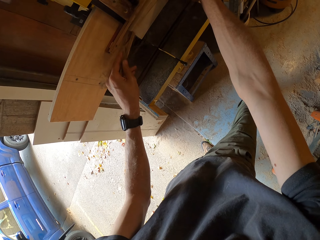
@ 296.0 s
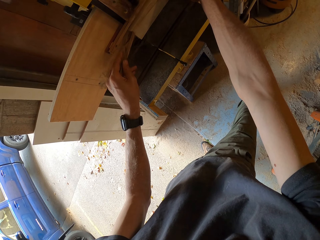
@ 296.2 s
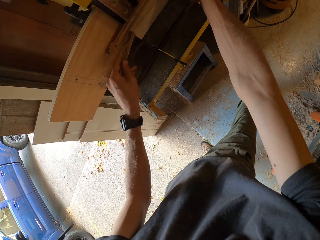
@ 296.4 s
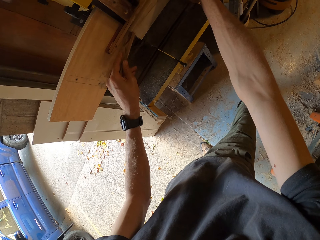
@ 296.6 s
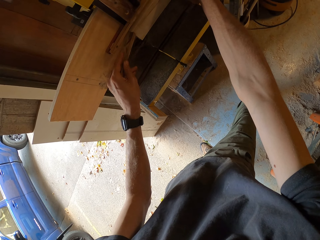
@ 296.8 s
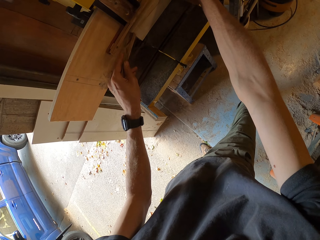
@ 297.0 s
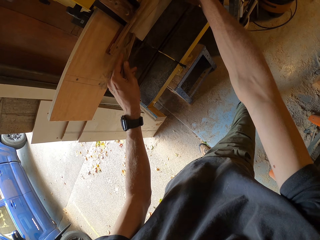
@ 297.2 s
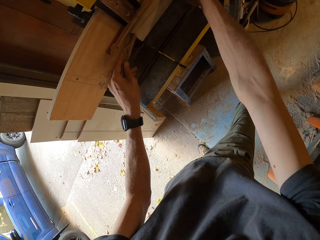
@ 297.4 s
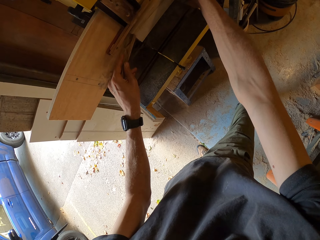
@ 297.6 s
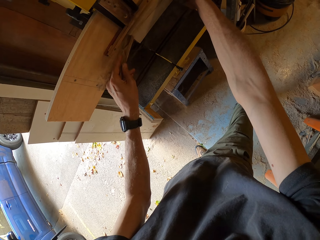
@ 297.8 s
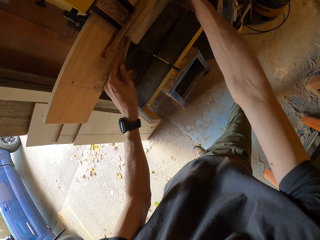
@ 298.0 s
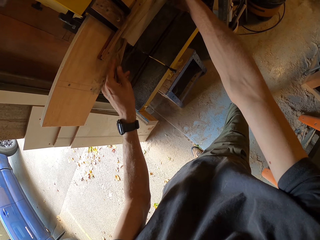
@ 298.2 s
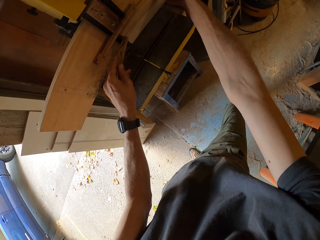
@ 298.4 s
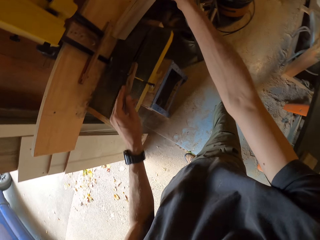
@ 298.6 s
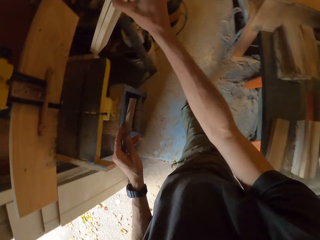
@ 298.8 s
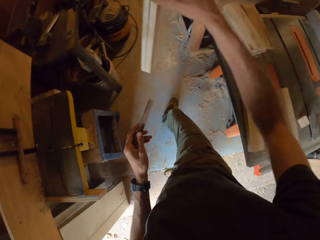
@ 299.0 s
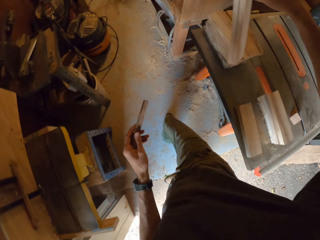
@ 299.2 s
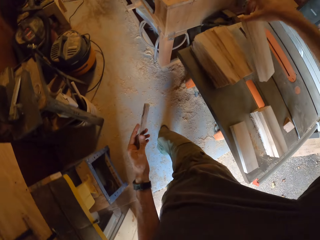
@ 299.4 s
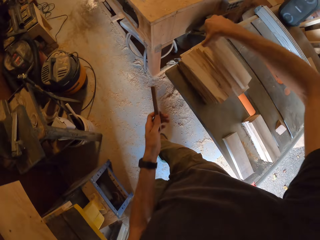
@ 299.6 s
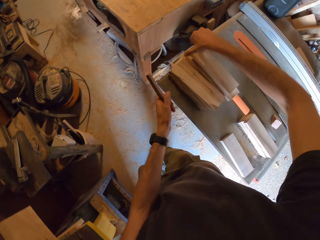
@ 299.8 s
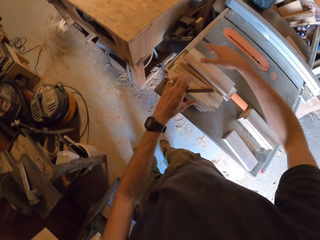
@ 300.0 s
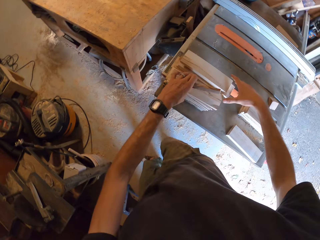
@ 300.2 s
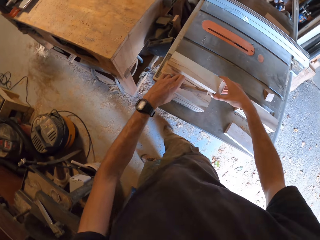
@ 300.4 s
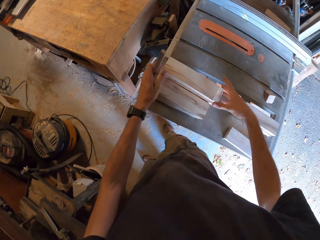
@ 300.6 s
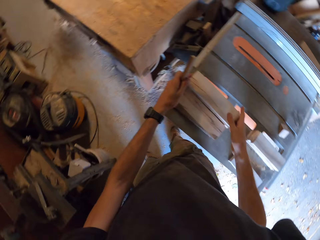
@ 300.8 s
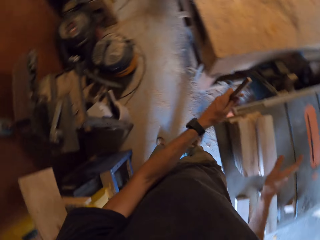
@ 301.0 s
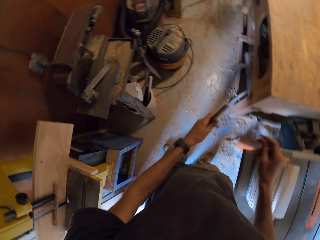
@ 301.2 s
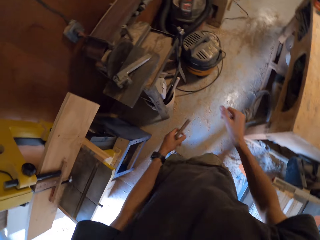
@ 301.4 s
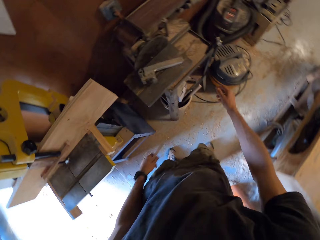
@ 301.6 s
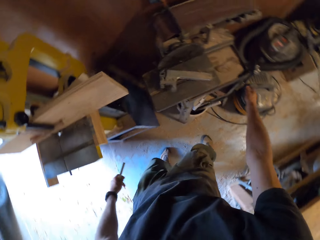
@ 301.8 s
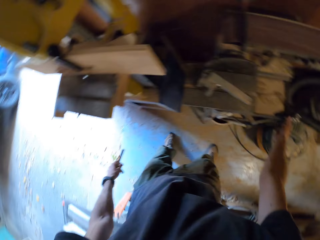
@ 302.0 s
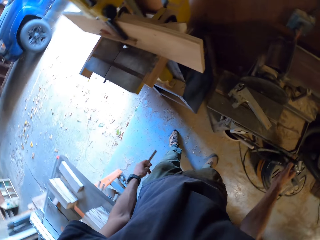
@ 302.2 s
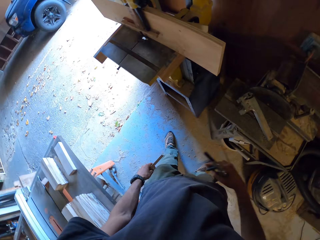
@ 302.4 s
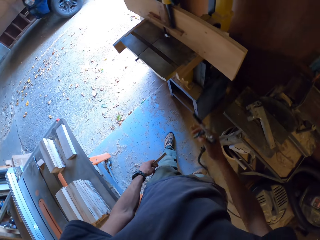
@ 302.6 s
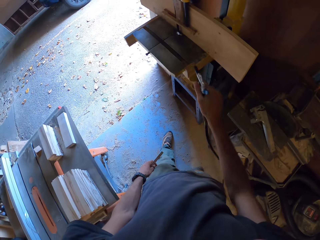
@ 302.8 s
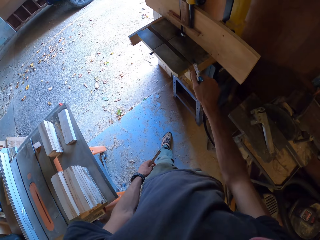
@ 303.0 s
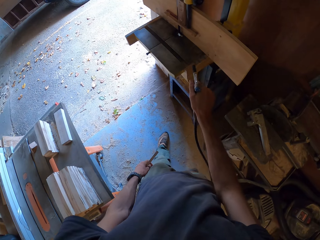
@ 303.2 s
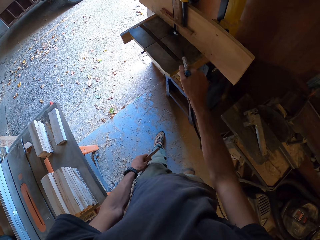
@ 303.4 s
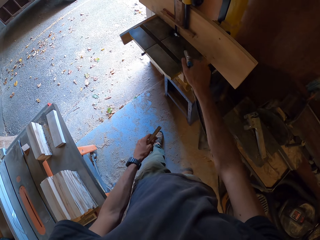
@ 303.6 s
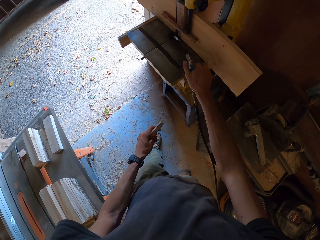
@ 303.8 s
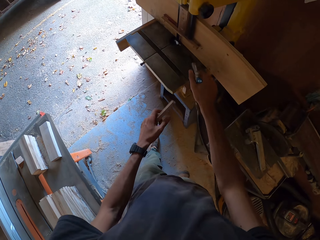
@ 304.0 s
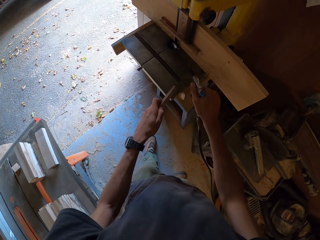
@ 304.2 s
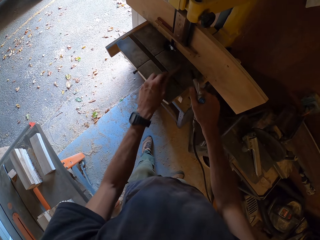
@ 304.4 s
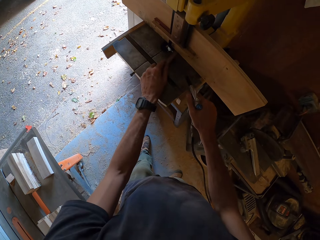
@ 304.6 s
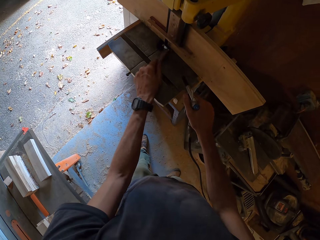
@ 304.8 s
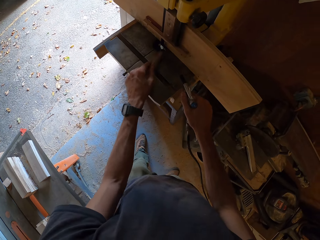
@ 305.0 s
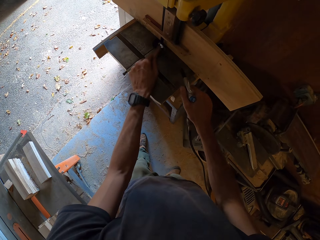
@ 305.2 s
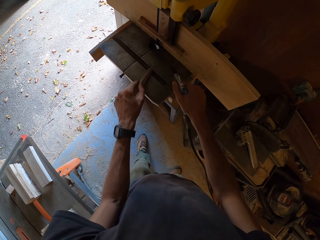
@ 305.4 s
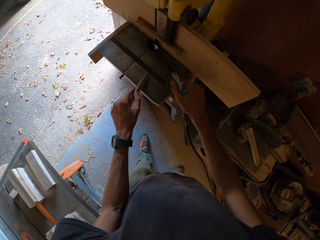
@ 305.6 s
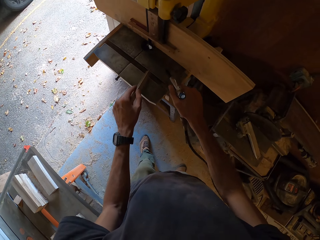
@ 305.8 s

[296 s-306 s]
The camera wearer moves the wood. He places the planks on a table. He arranges the planks on the table with his hands. He picks up a vacuum air gun with his right hand. He blows the band saw's table with the vacuum air gun.

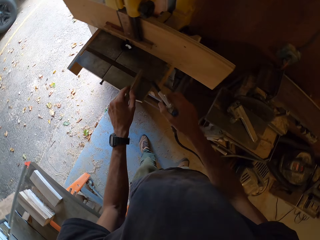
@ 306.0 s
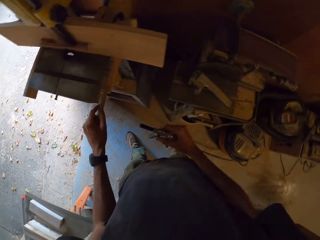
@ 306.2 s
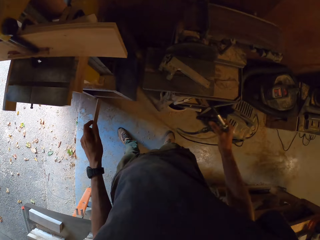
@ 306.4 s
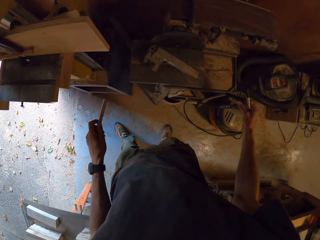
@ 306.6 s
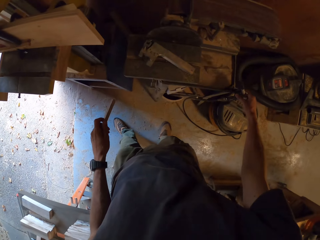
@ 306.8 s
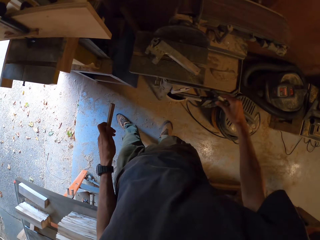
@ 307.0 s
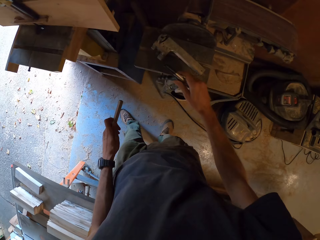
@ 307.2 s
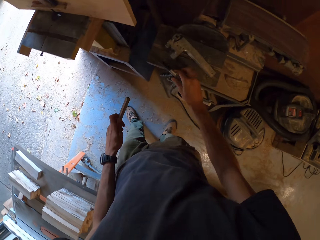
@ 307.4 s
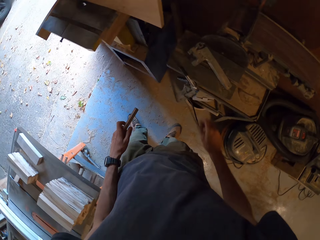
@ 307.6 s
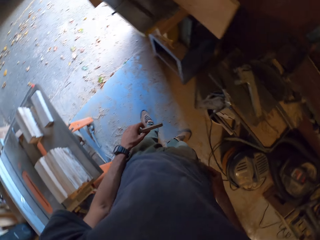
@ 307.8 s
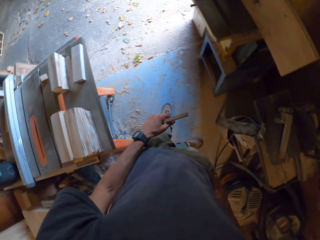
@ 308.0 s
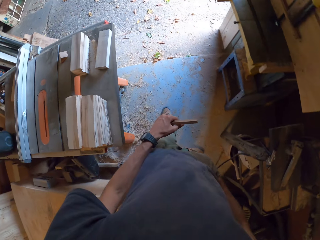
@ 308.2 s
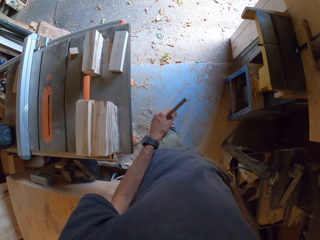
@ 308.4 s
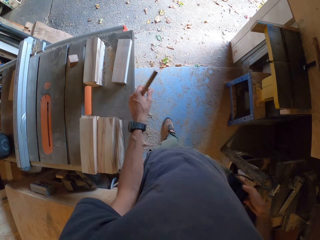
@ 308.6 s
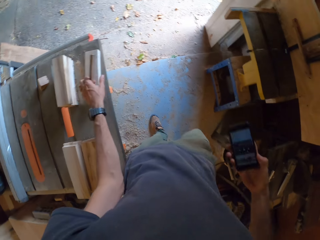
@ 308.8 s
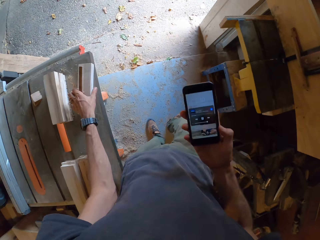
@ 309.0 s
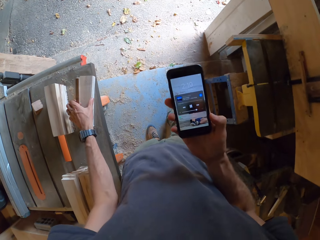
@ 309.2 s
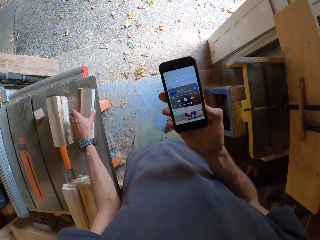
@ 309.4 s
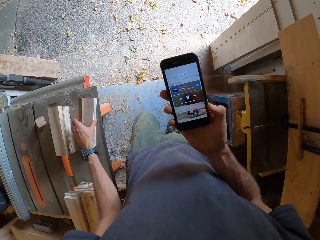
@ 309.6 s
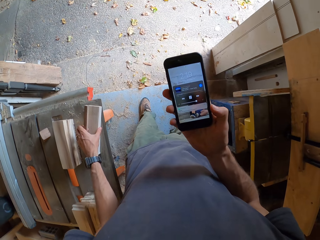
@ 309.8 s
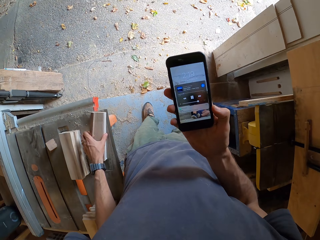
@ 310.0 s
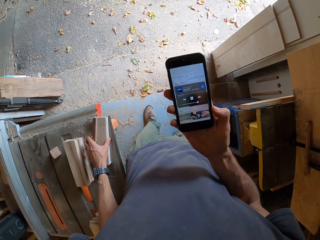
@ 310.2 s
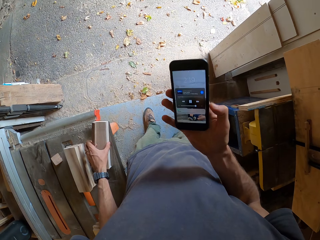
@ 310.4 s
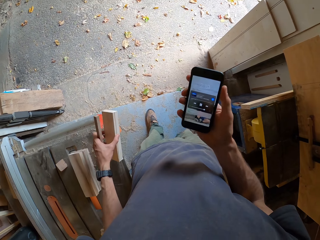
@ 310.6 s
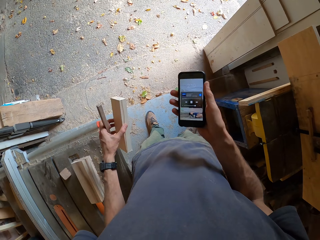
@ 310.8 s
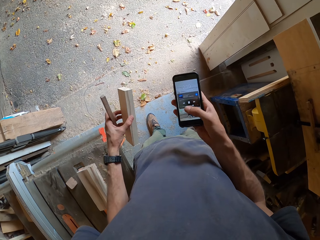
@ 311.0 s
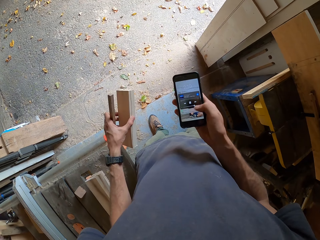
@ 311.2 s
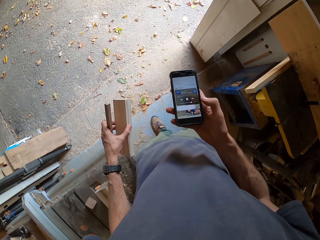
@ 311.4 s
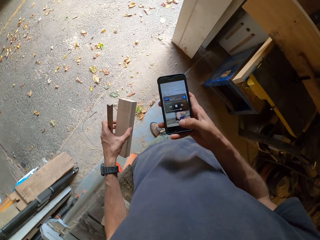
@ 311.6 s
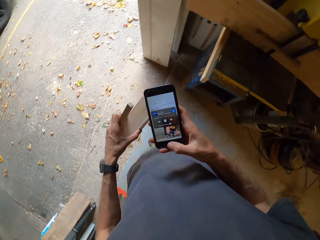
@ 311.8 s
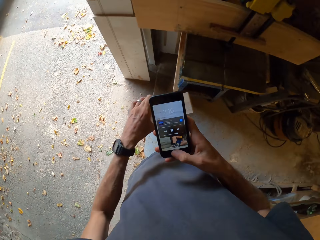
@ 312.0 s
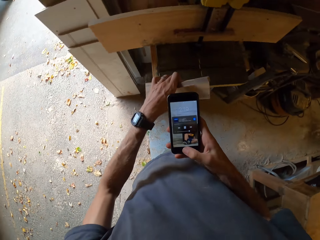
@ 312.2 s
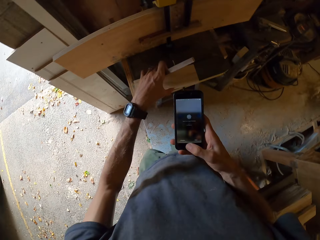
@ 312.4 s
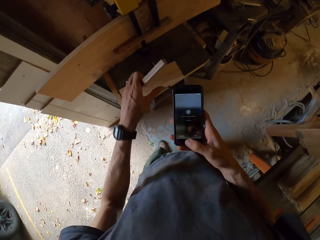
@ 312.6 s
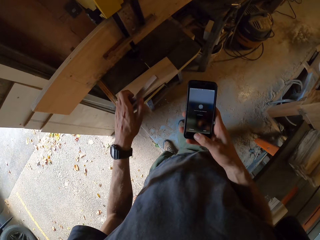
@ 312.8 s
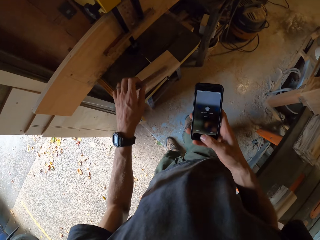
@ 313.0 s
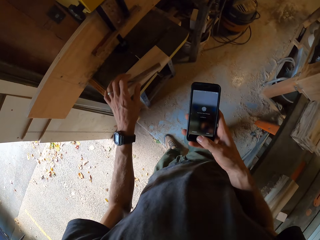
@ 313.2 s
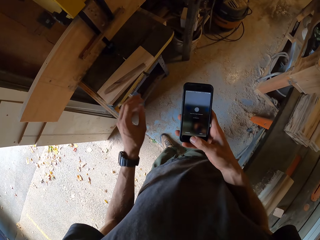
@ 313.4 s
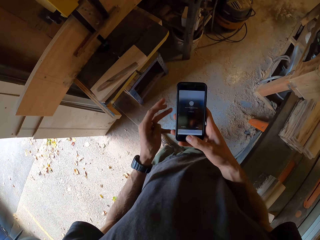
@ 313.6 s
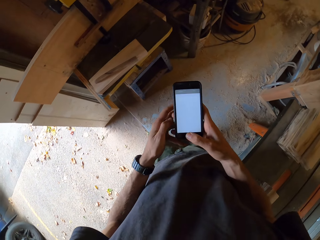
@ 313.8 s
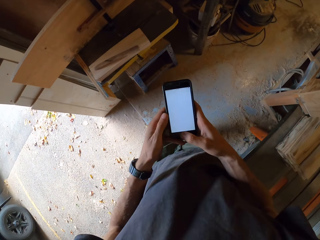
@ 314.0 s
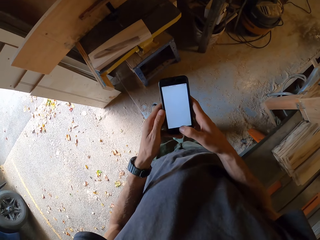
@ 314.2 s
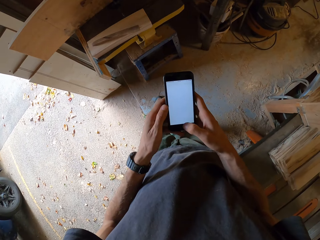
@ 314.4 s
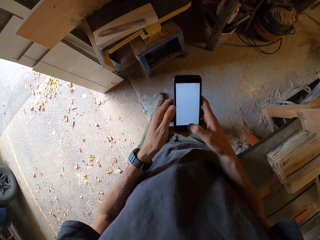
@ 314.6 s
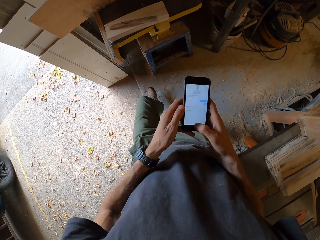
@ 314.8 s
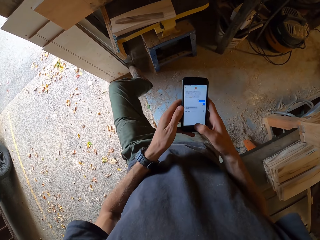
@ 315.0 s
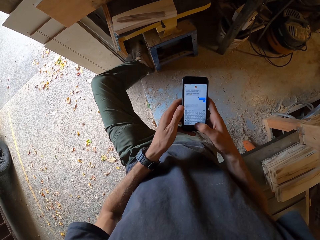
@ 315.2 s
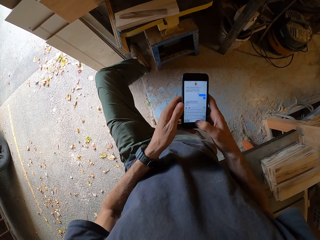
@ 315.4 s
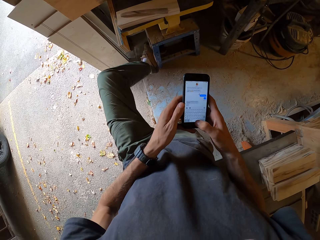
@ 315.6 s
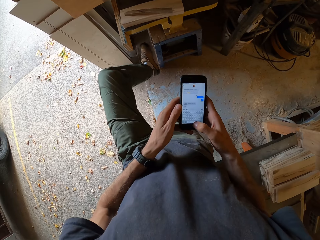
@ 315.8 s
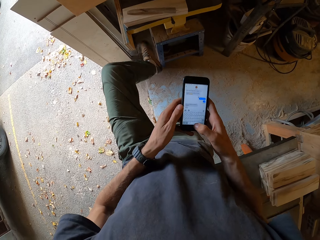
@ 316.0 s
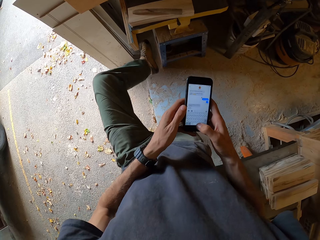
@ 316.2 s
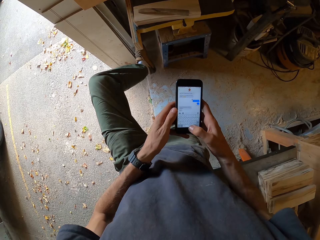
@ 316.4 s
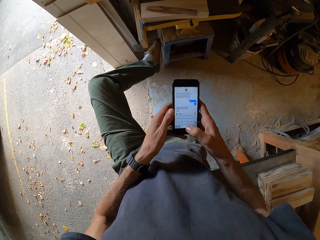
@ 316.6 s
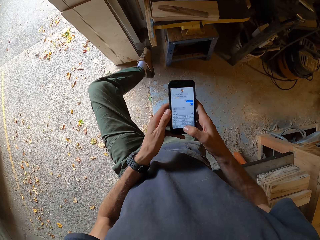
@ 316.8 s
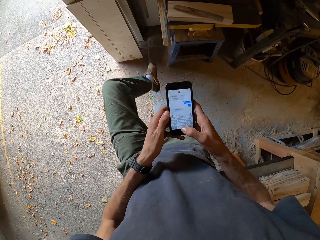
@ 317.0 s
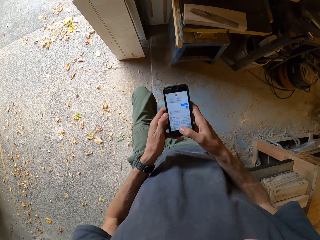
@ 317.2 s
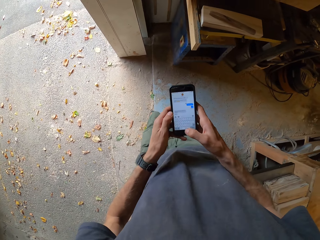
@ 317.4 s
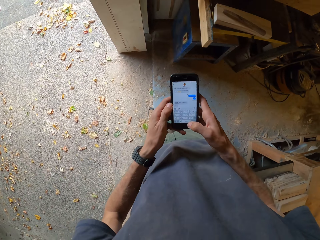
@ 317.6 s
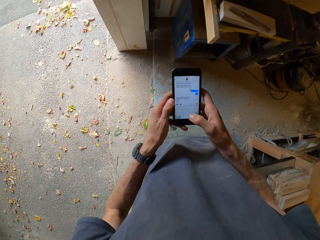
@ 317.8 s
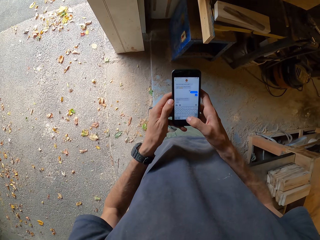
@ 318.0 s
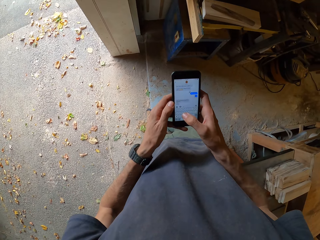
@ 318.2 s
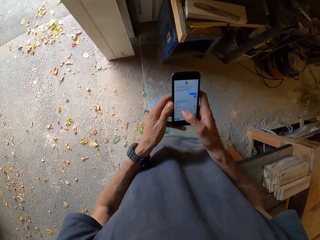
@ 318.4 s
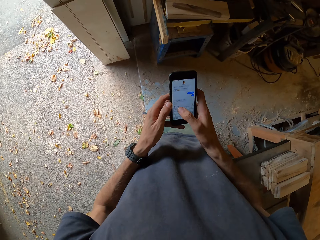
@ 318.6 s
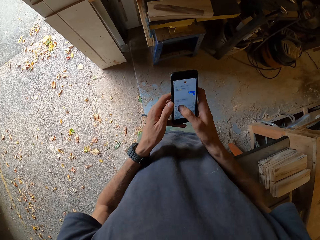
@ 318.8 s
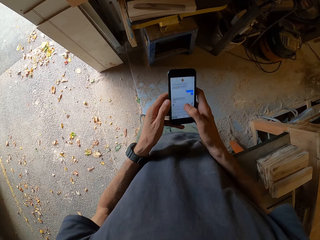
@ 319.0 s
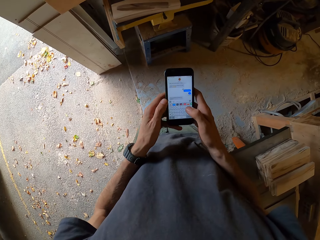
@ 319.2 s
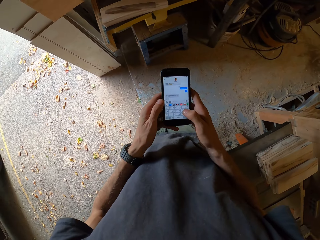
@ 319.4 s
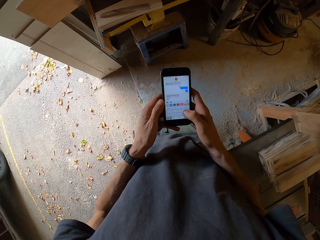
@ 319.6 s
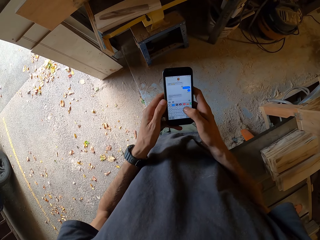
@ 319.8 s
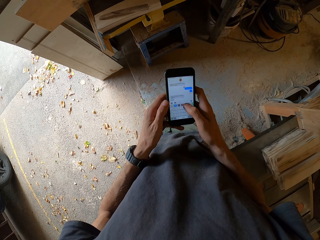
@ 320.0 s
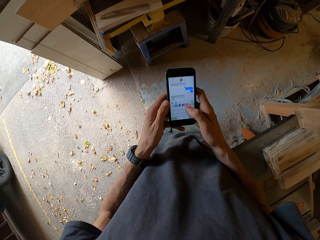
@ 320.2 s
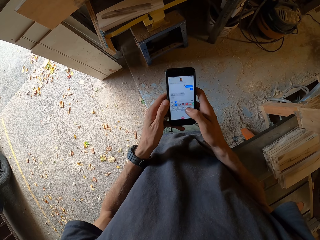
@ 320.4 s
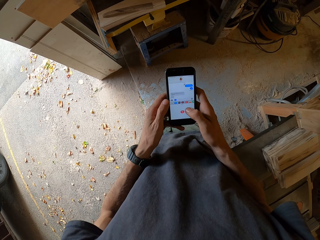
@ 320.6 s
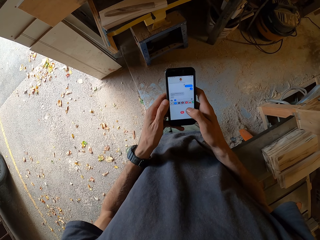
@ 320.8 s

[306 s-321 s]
The camera wearer looks around. He places the vacuum air gun on the vacuum. He removes his phone from his right trouser pocket with his right hand. He picks up another plank from the table with his left hand. He operates his phone. He moves around. He drops the plank and the small wood on the band saw's table. He cuts the timber. He hits the band saw's switch with his left leg. He lifts his leg. He operates the phone.
